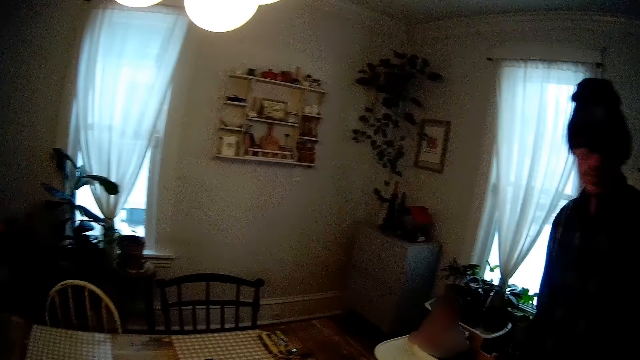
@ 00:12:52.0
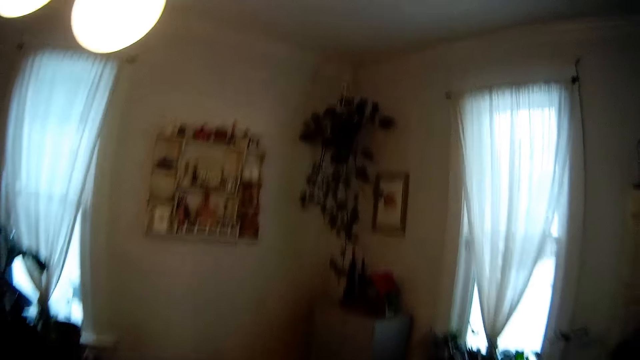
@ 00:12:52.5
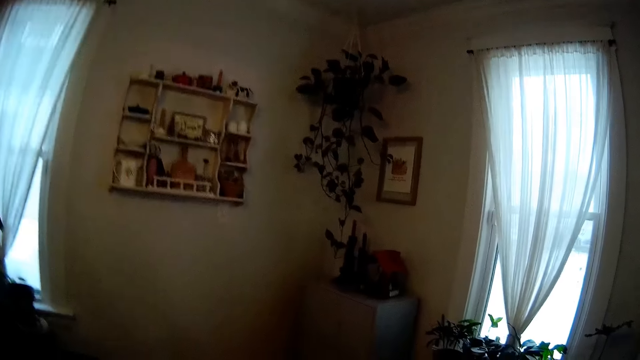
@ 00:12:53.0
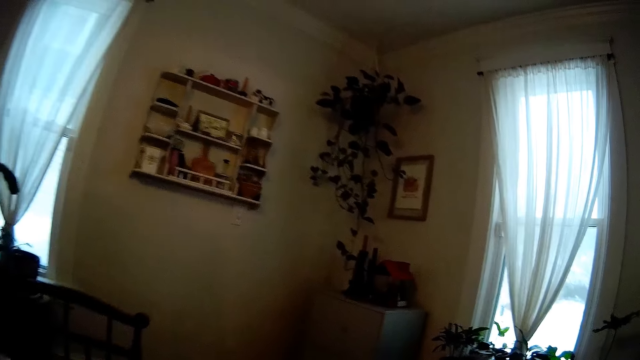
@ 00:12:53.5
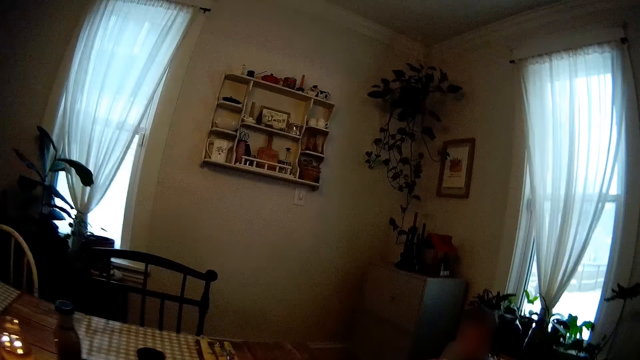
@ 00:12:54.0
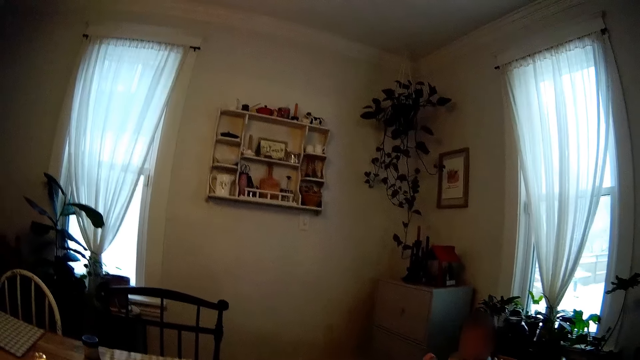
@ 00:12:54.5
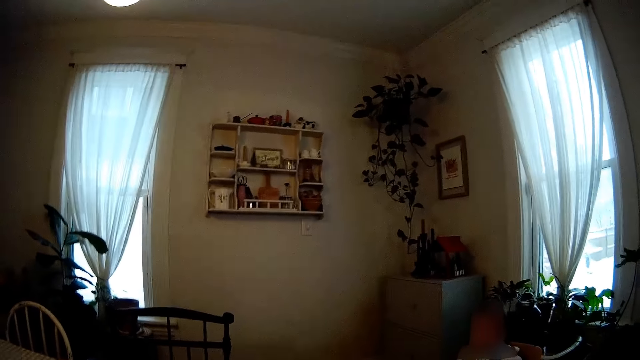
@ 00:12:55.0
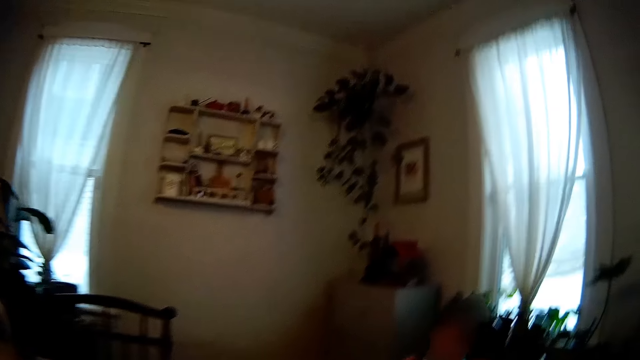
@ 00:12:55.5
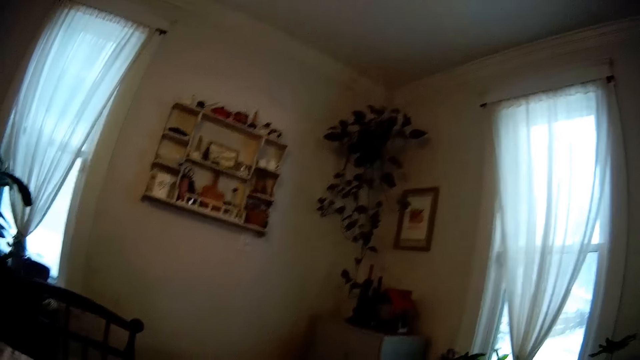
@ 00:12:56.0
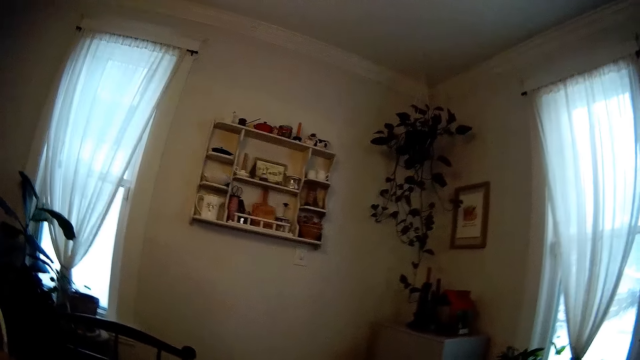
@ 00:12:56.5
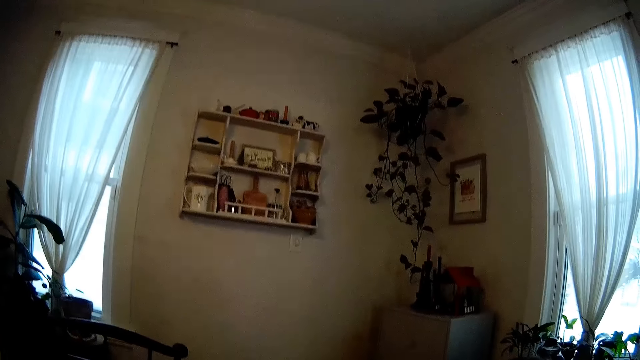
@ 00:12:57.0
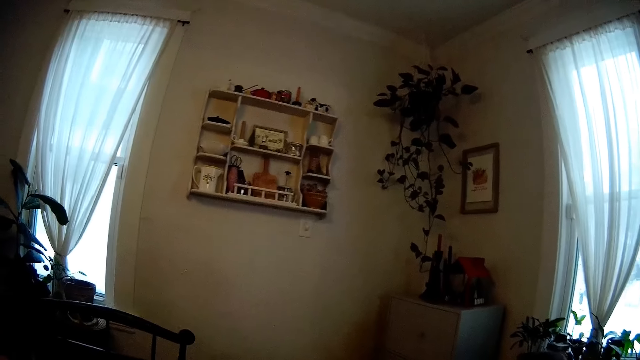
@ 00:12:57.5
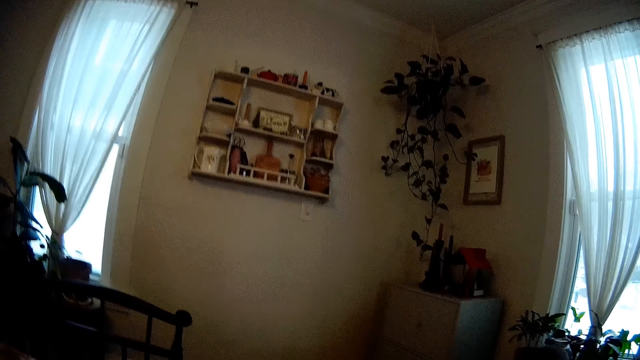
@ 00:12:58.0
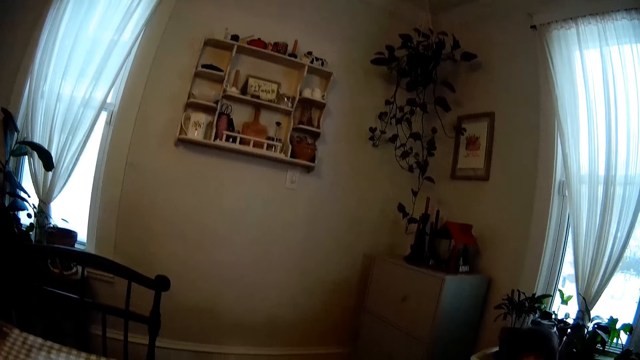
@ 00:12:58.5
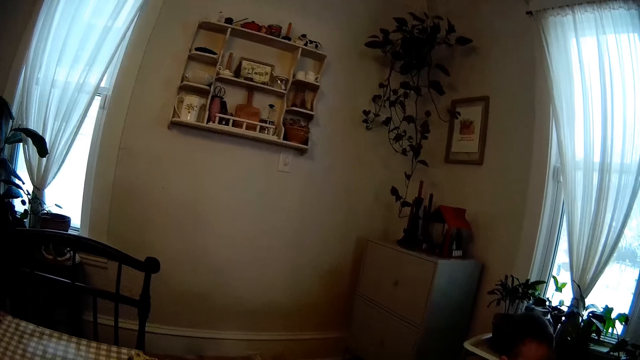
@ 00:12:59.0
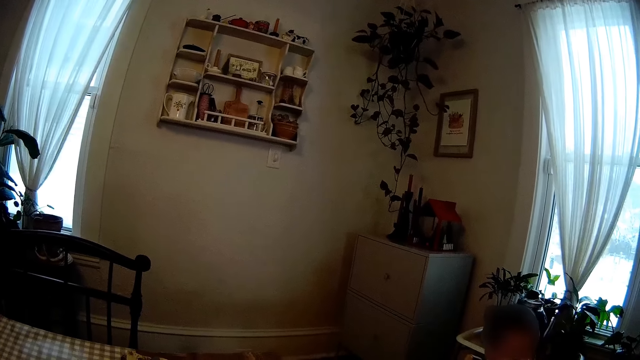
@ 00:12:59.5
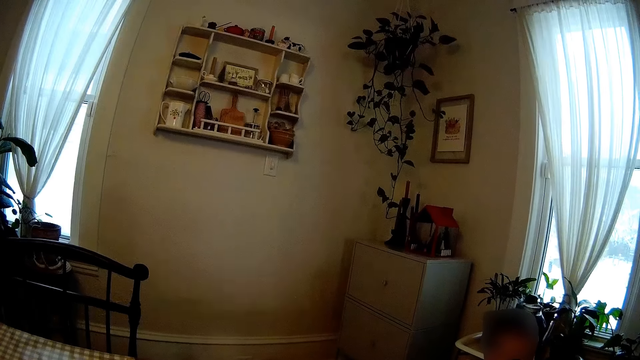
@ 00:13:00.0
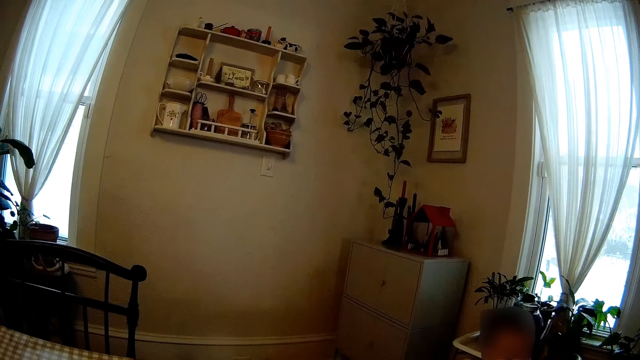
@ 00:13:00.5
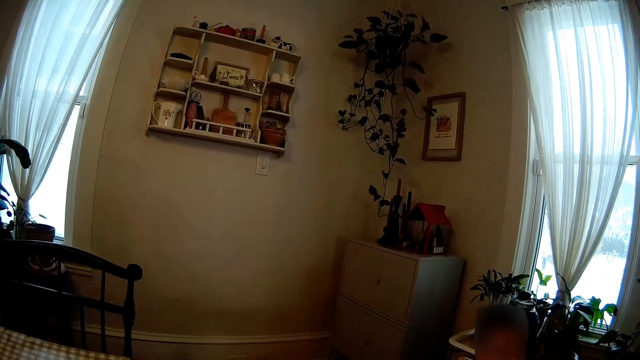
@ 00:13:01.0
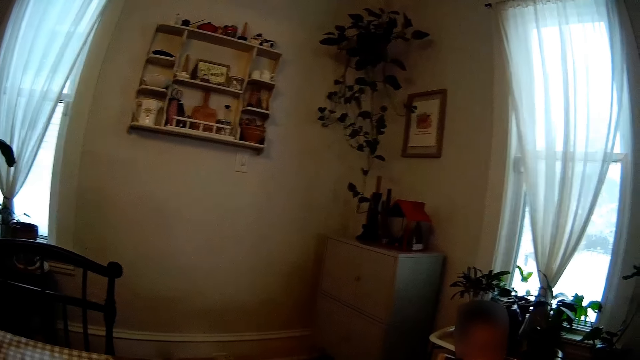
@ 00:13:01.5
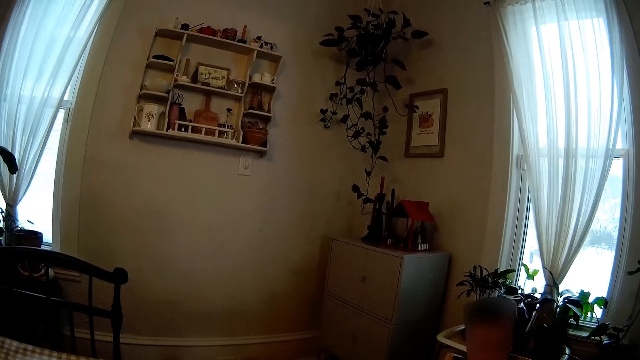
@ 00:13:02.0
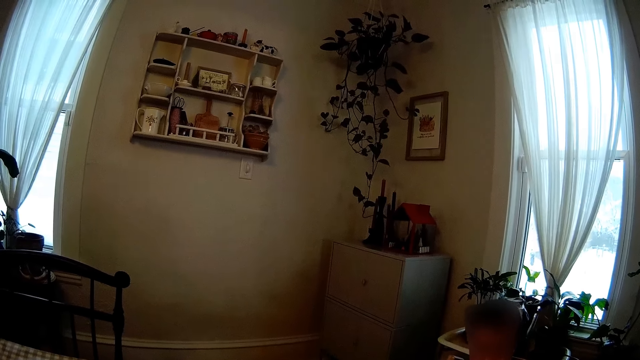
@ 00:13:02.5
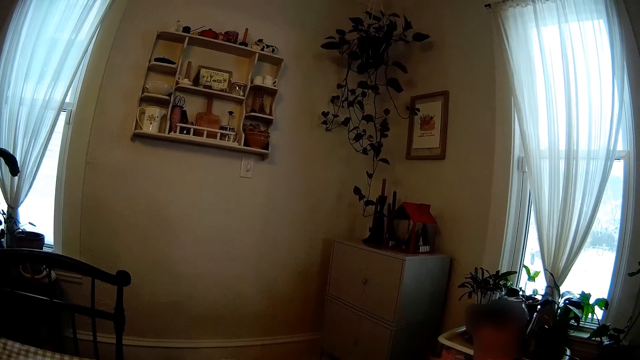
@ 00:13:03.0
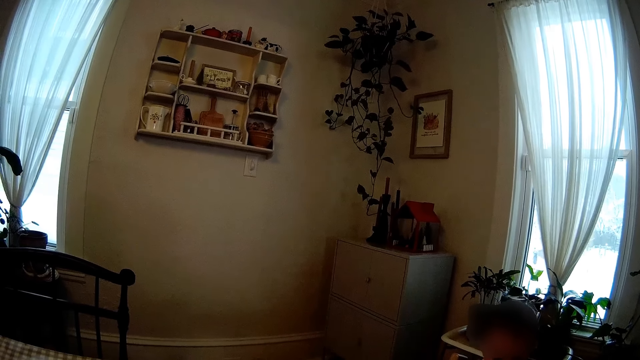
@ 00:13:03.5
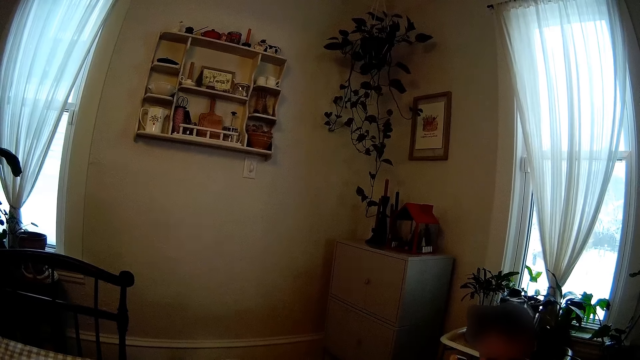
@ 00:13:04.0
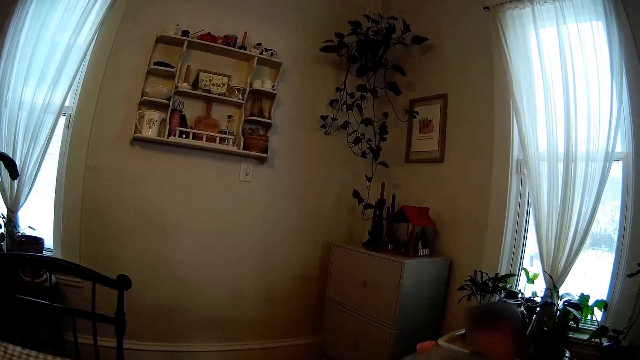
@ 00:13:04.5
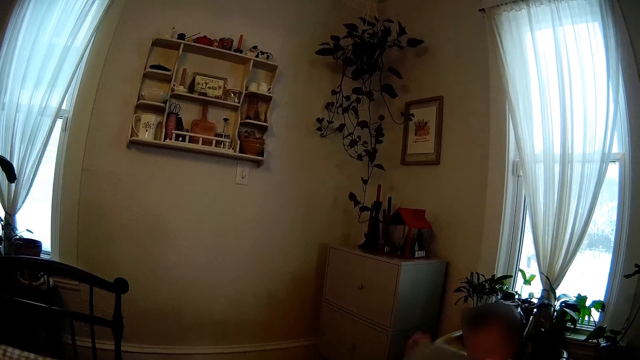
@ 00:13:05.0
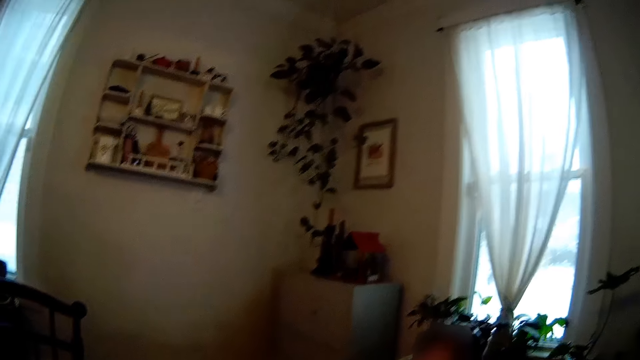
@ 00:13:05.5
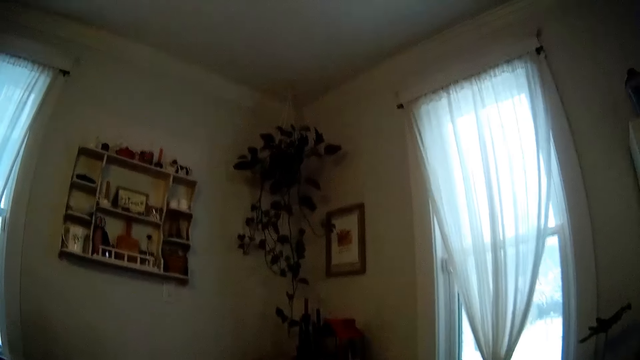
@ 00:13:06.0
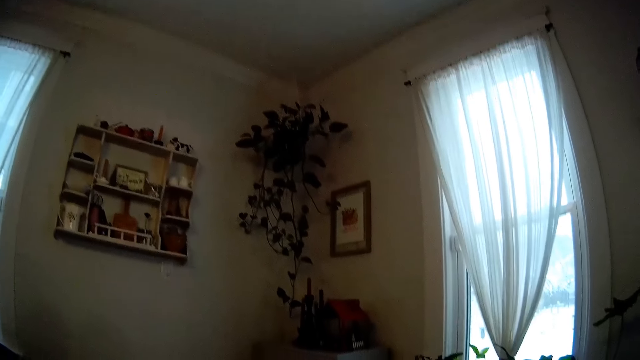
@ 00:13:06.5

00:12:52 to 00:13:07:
The camera wearer talks to the man. They sit beside the dining table. They talk to the baby.

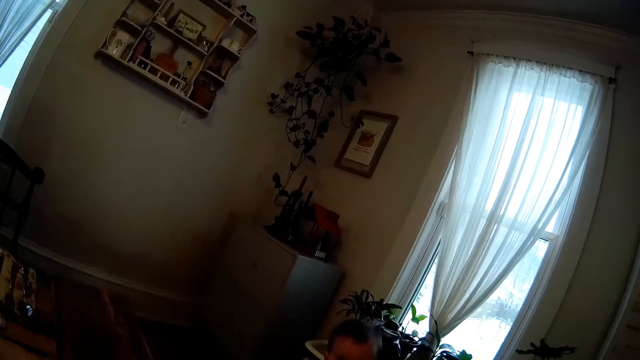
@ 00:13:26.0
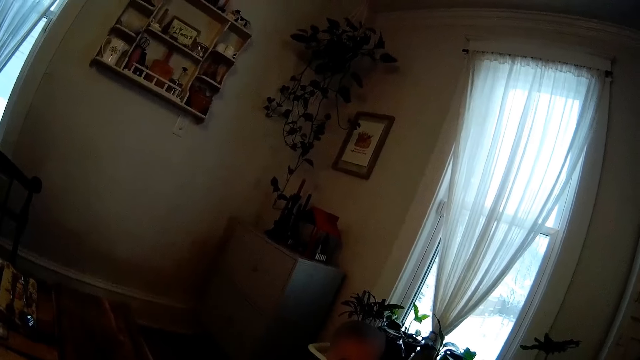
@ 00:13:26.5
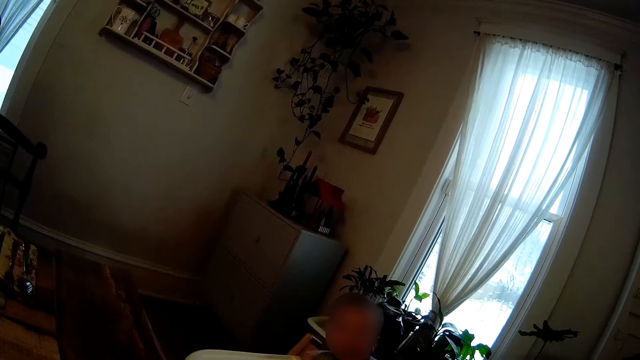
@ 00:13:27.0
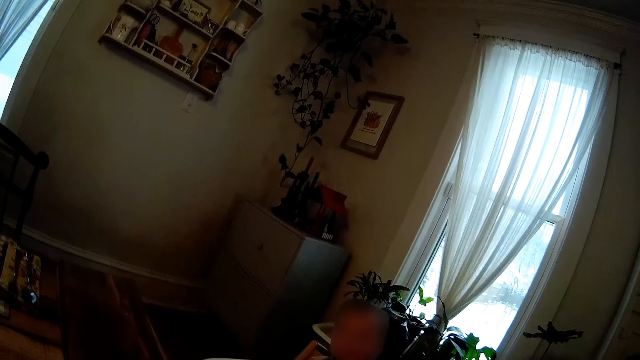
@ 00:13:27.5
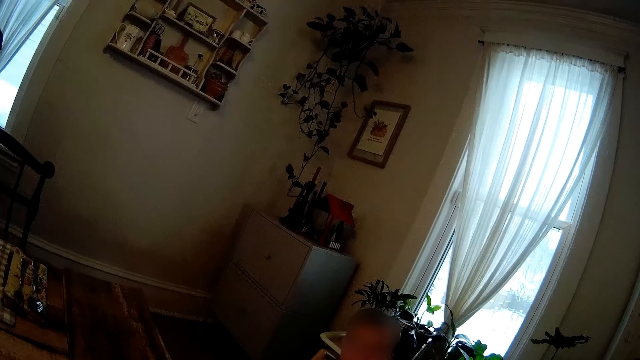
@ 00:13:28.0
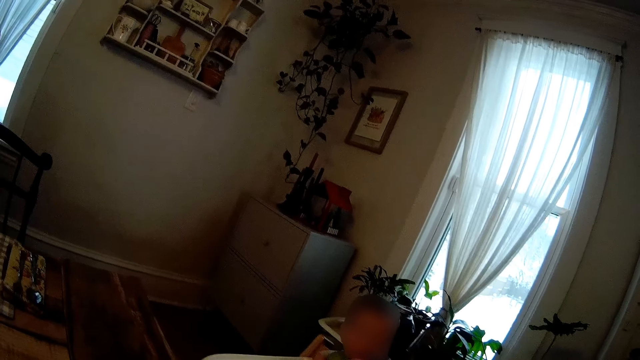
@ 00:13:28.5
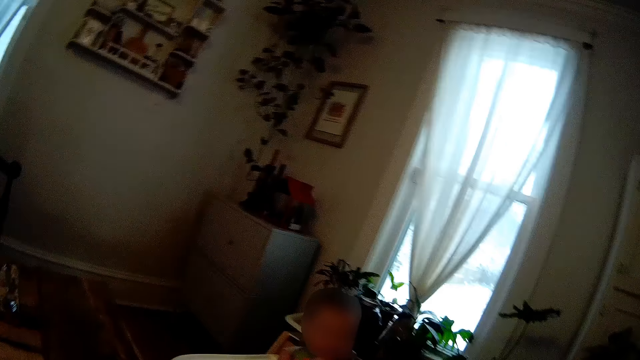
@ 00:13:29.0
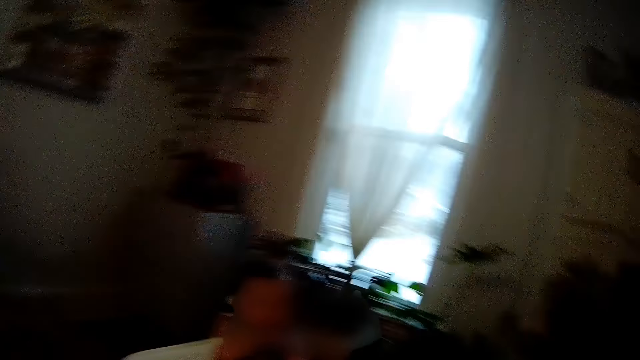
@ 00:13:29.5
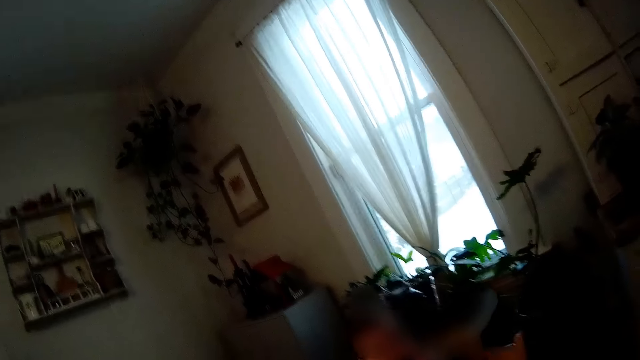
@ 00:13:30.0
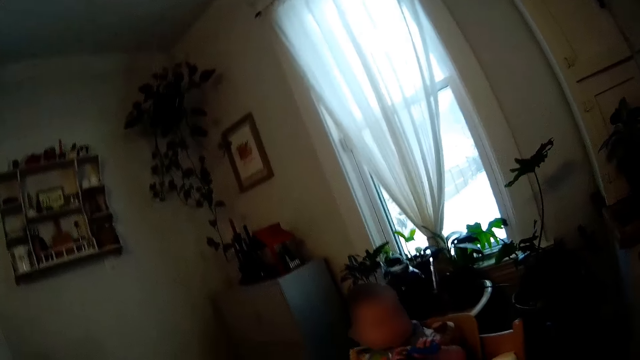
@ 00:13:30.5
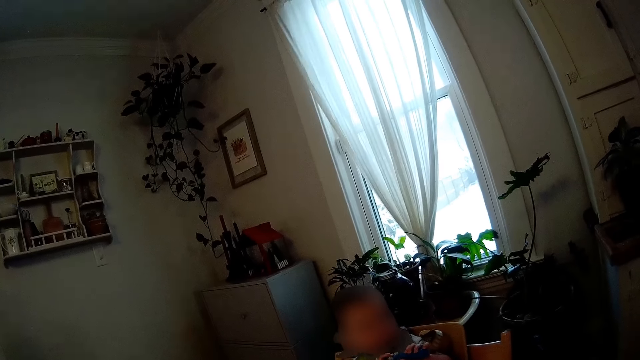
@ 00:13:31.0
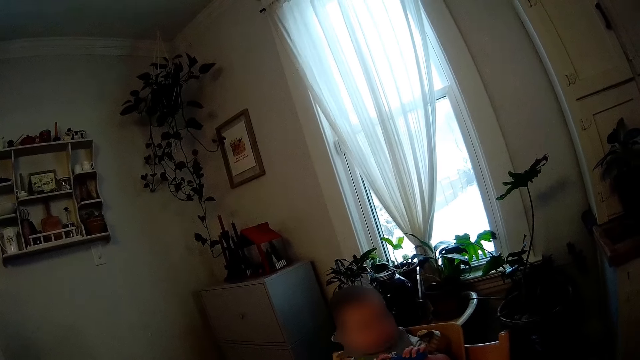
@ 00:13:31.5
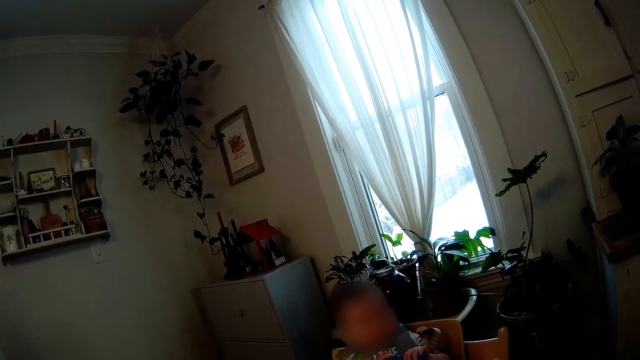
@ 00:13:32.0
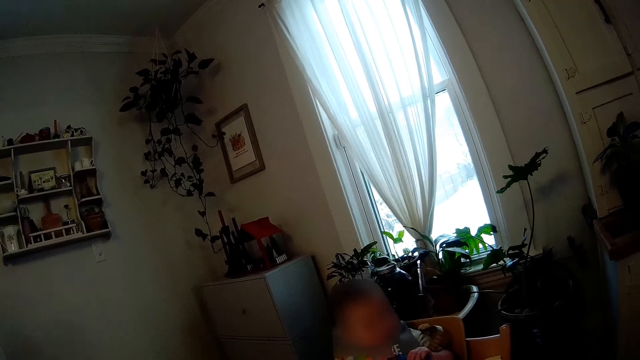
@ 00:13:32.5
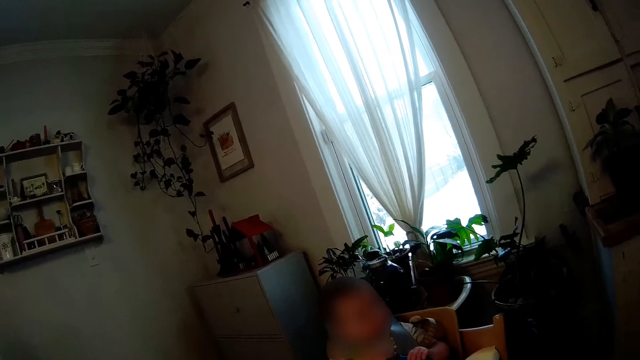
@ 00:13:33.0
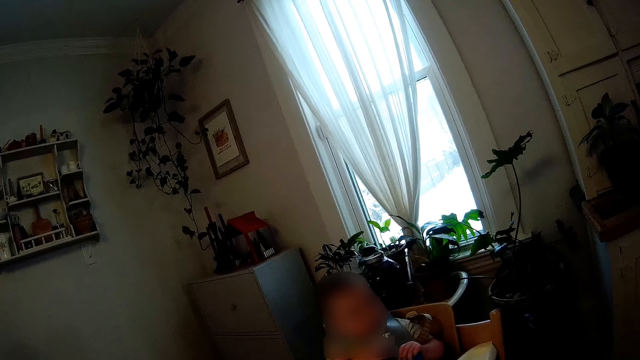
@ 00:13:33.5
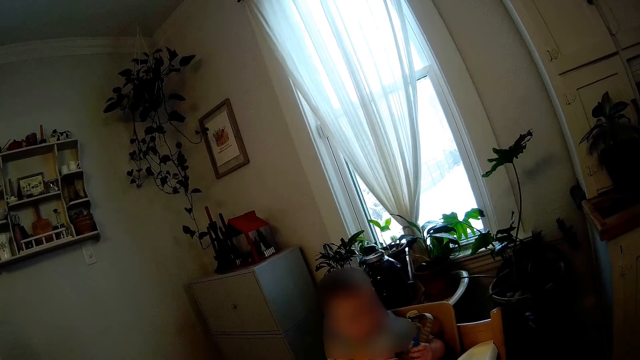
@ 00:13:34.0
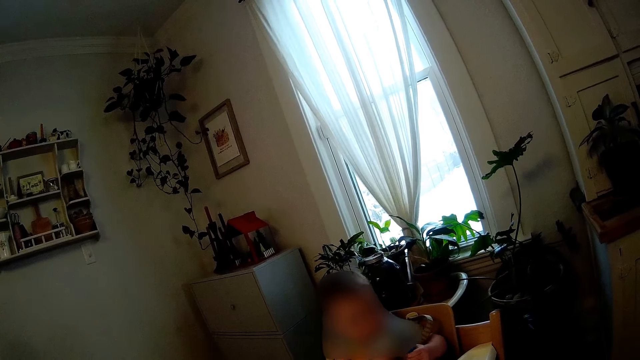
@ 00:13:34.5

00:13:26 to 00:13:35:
The camera wearer looks at a baby. The baby holds a spoon with both hands.
